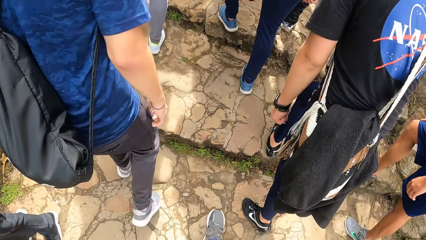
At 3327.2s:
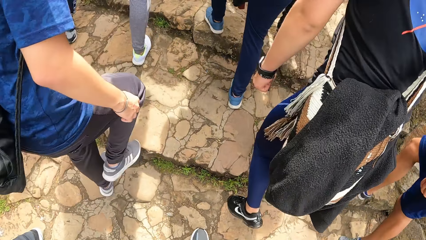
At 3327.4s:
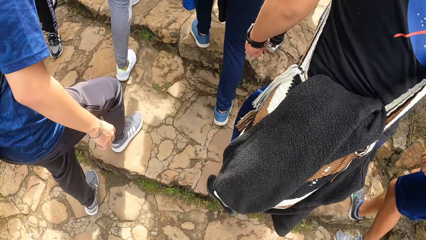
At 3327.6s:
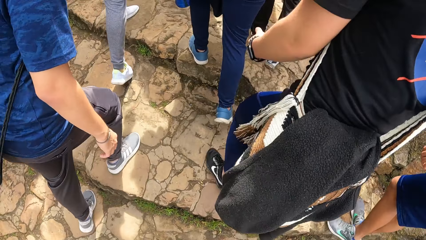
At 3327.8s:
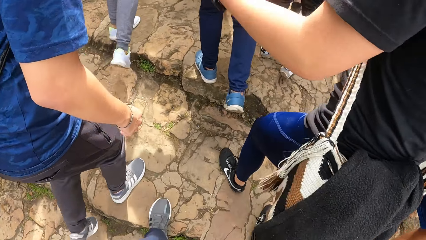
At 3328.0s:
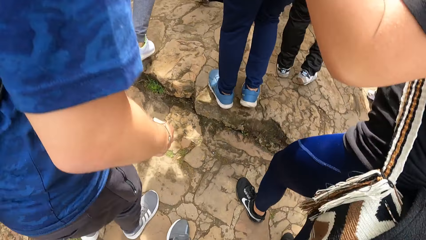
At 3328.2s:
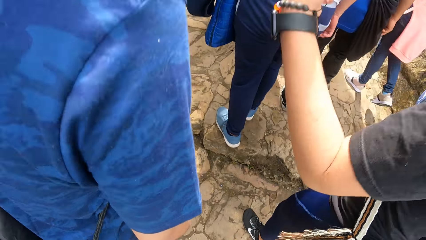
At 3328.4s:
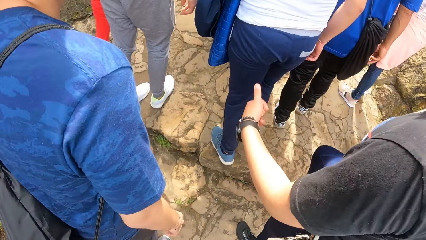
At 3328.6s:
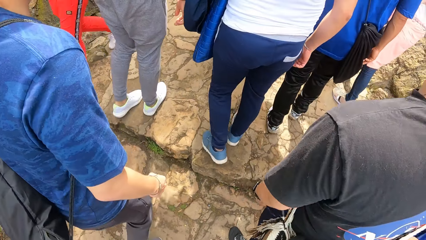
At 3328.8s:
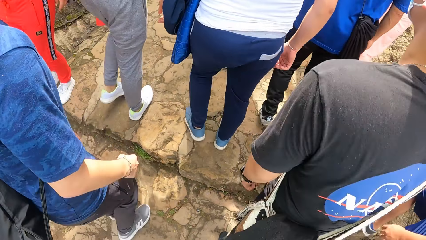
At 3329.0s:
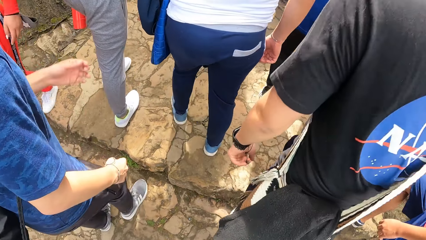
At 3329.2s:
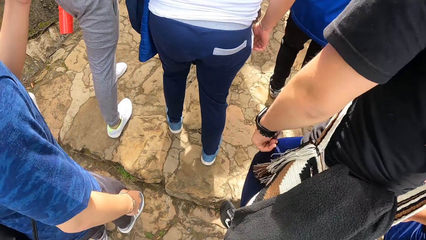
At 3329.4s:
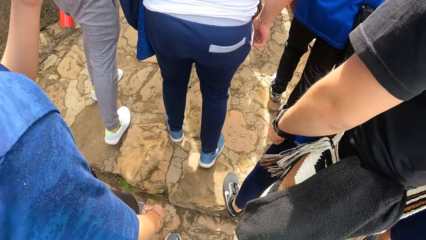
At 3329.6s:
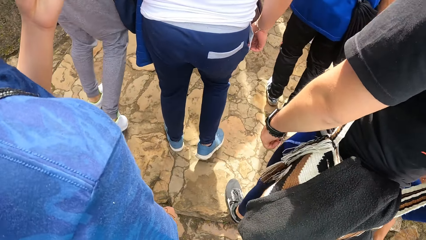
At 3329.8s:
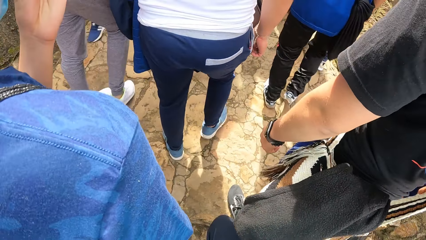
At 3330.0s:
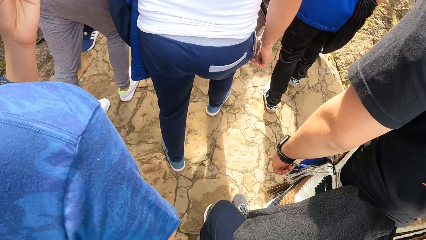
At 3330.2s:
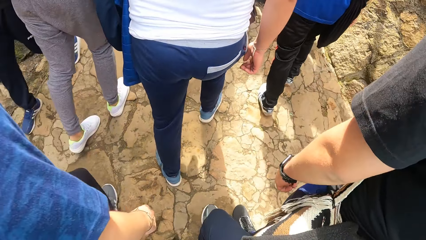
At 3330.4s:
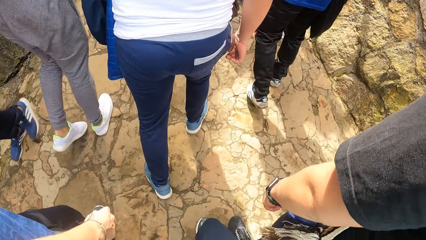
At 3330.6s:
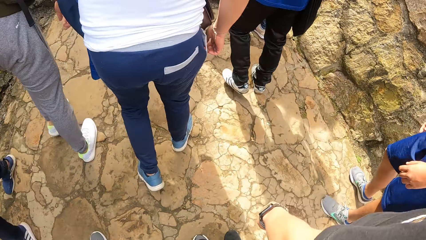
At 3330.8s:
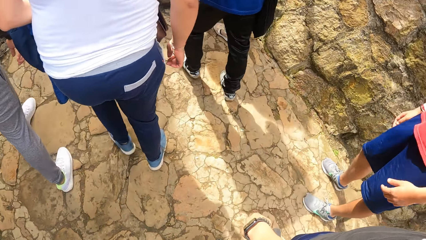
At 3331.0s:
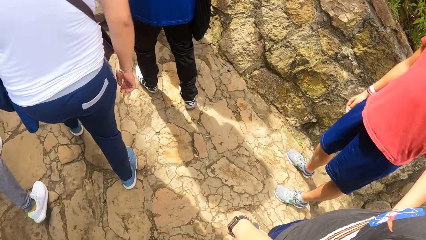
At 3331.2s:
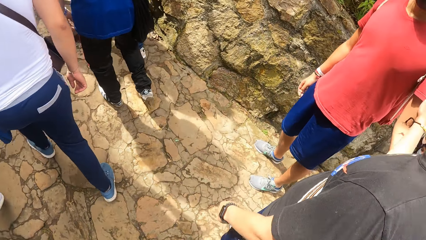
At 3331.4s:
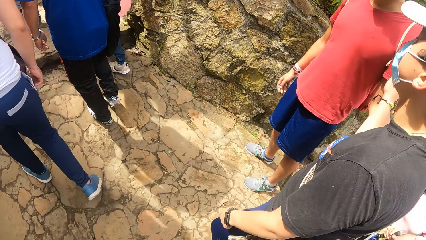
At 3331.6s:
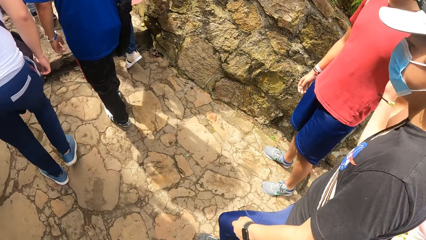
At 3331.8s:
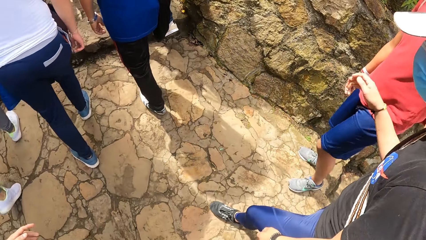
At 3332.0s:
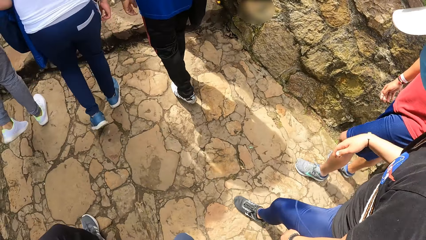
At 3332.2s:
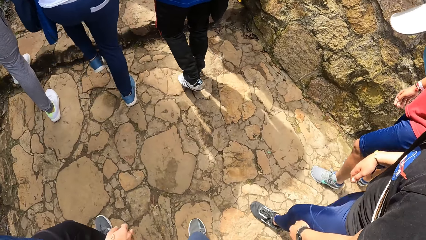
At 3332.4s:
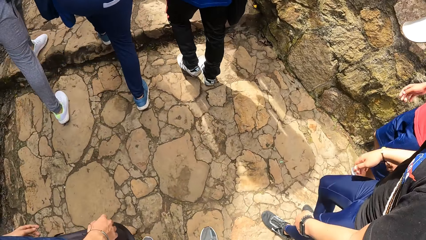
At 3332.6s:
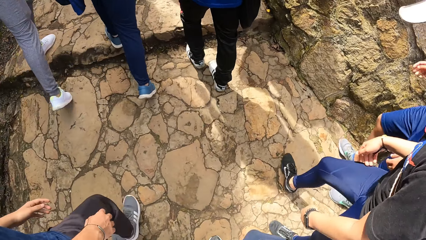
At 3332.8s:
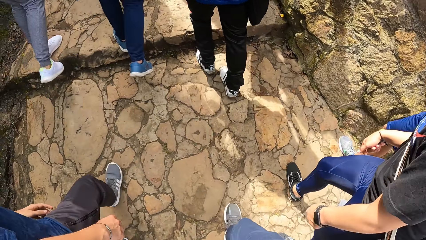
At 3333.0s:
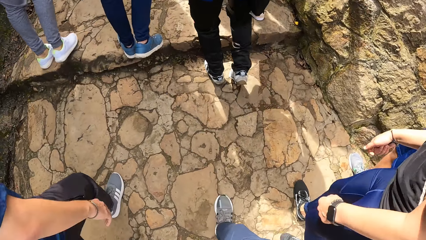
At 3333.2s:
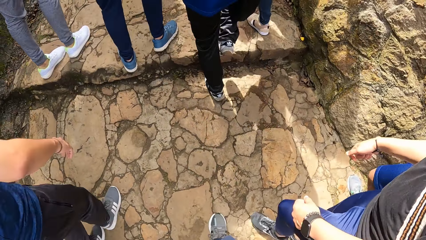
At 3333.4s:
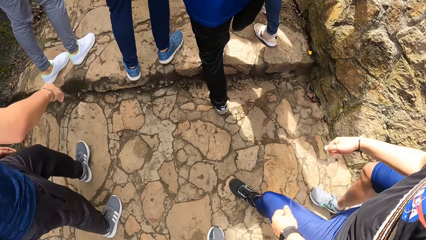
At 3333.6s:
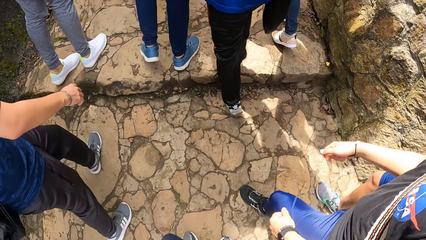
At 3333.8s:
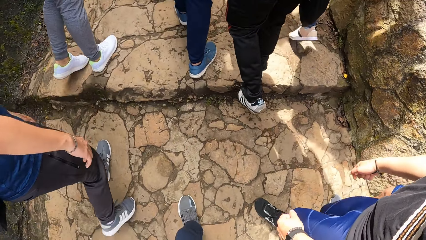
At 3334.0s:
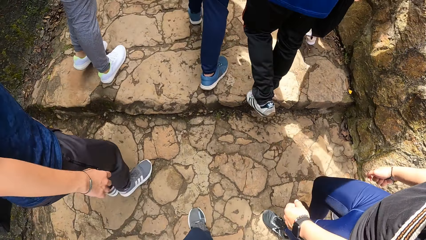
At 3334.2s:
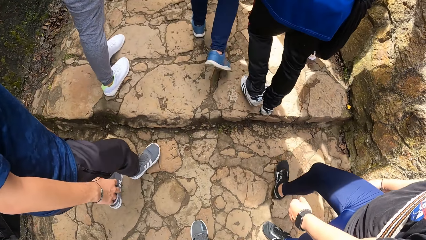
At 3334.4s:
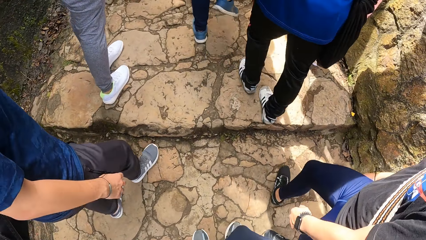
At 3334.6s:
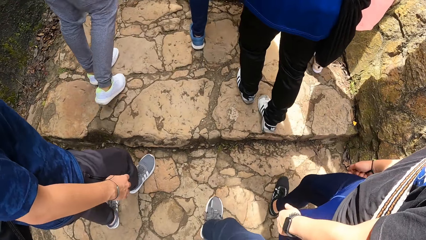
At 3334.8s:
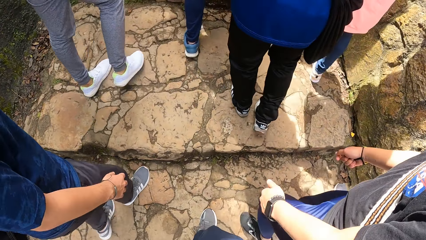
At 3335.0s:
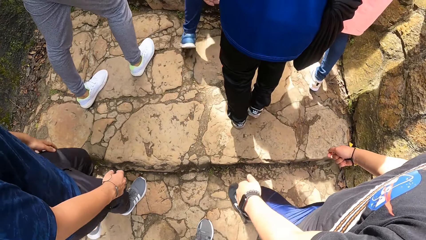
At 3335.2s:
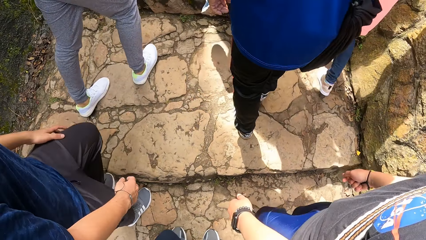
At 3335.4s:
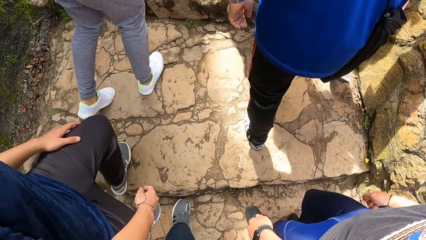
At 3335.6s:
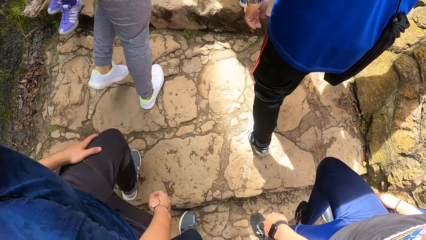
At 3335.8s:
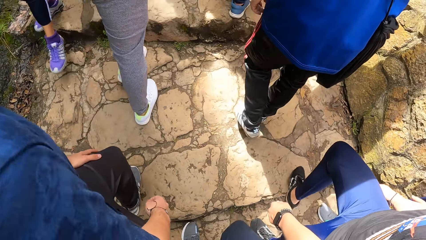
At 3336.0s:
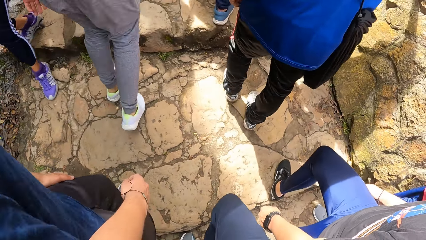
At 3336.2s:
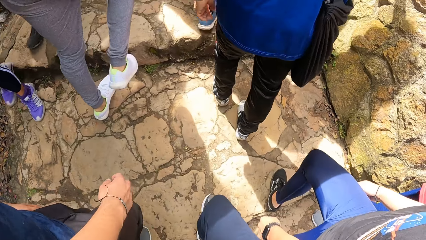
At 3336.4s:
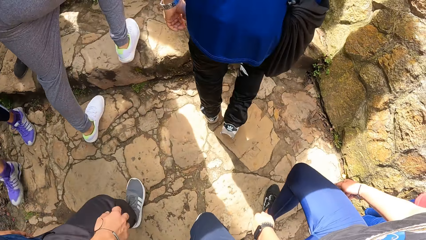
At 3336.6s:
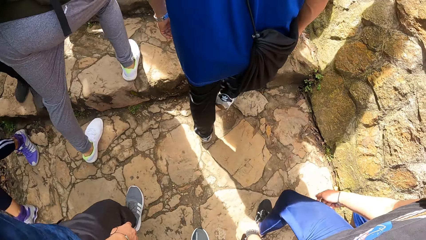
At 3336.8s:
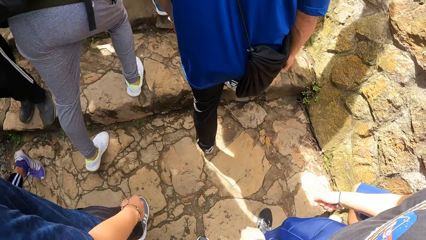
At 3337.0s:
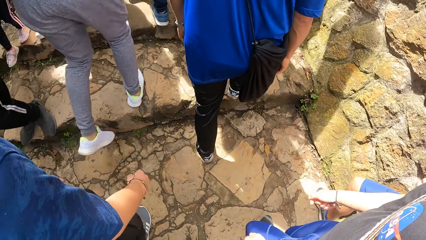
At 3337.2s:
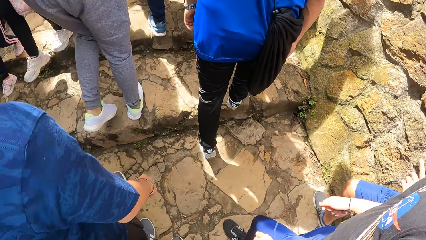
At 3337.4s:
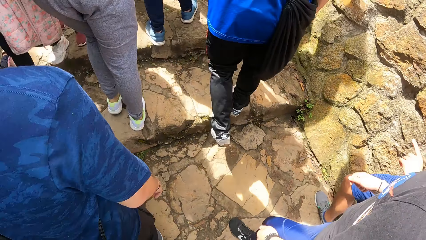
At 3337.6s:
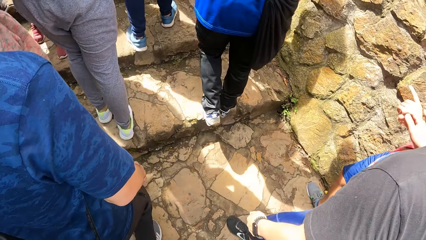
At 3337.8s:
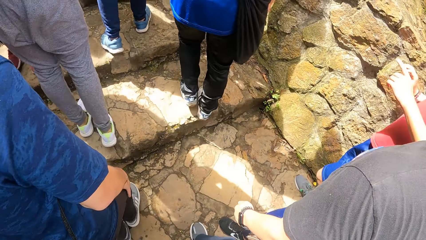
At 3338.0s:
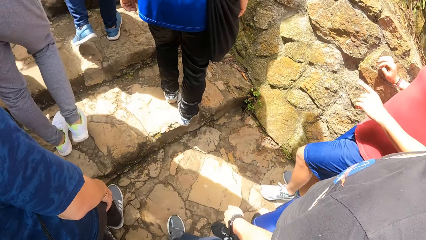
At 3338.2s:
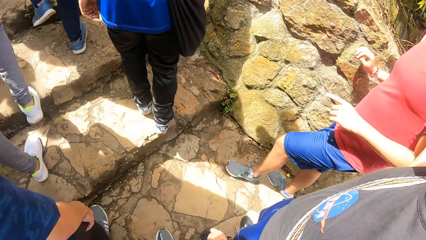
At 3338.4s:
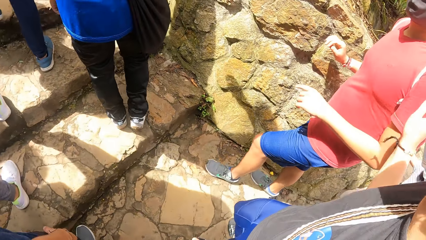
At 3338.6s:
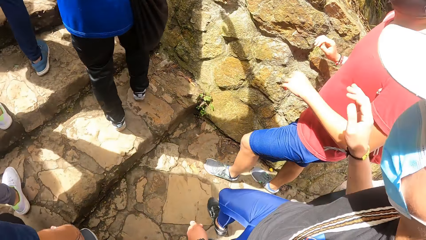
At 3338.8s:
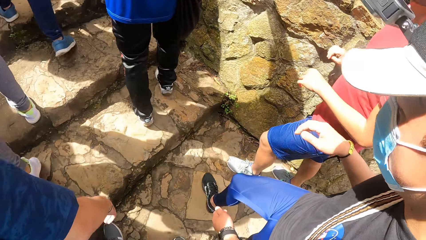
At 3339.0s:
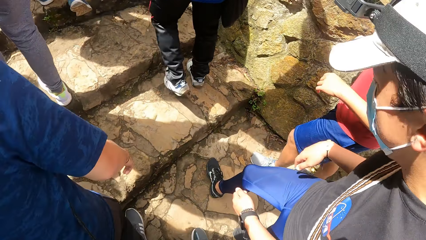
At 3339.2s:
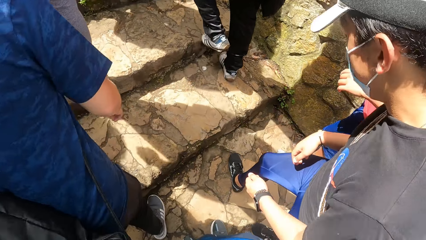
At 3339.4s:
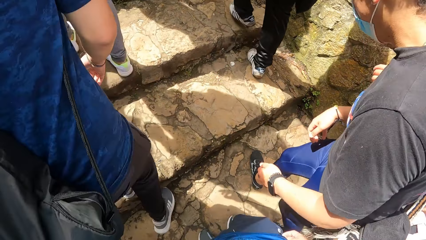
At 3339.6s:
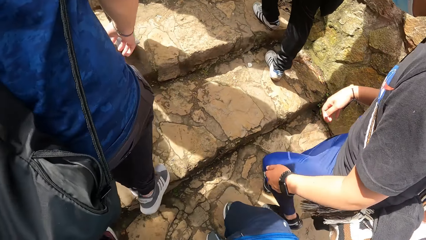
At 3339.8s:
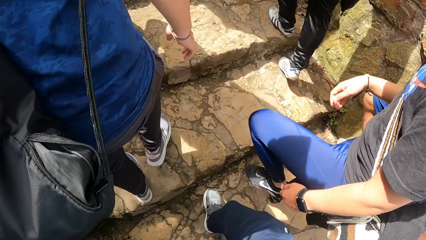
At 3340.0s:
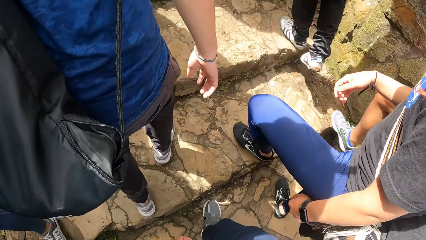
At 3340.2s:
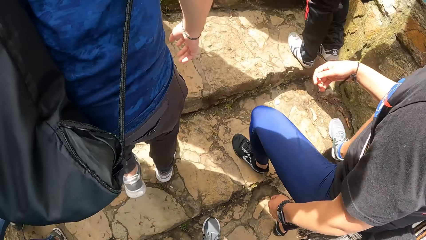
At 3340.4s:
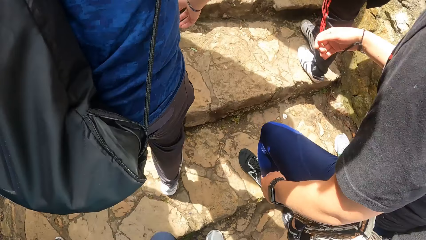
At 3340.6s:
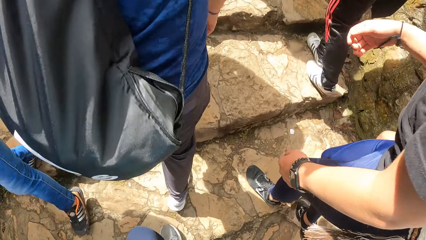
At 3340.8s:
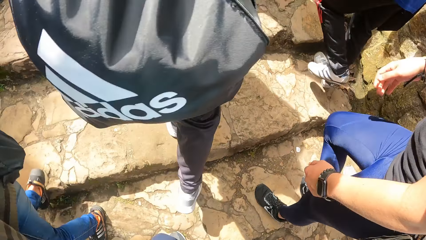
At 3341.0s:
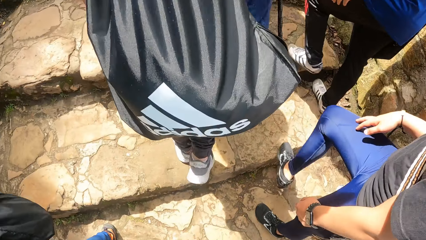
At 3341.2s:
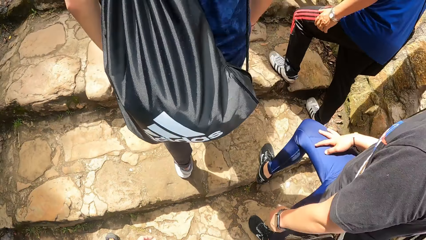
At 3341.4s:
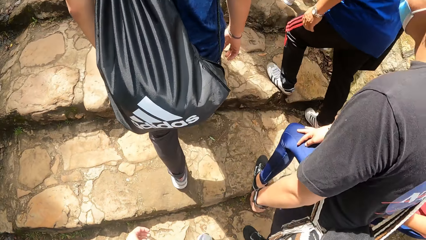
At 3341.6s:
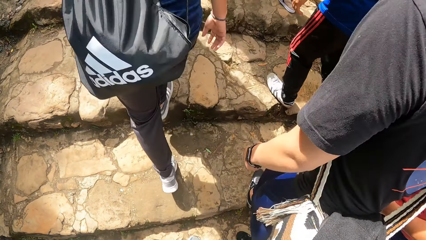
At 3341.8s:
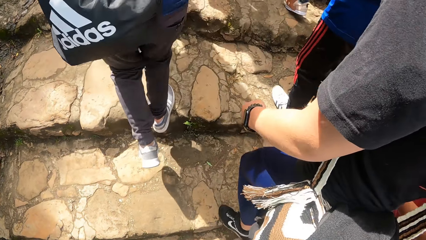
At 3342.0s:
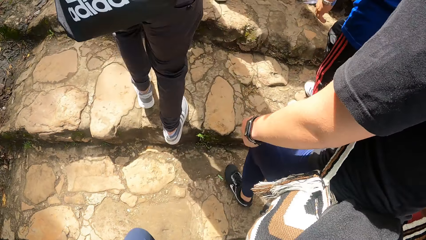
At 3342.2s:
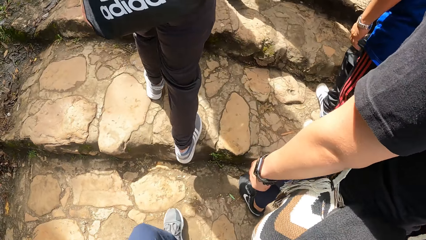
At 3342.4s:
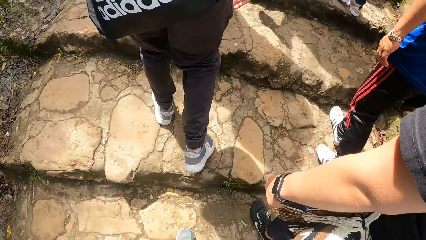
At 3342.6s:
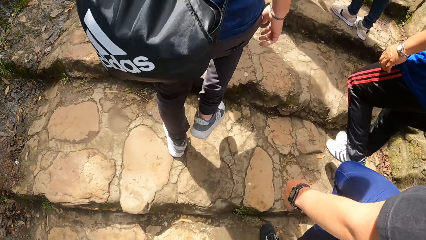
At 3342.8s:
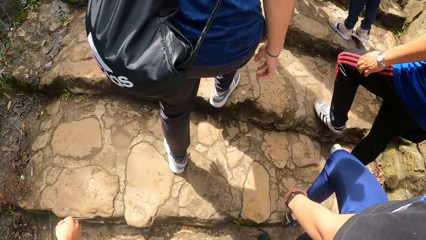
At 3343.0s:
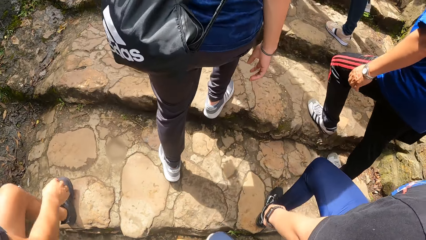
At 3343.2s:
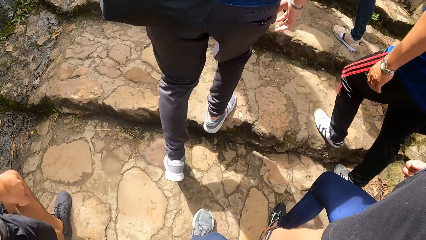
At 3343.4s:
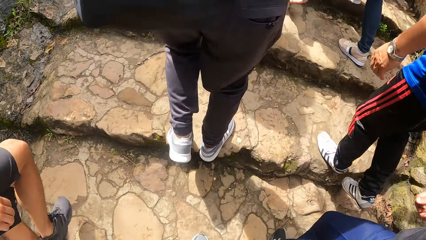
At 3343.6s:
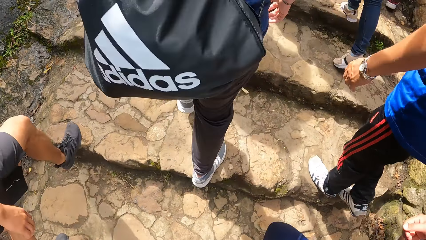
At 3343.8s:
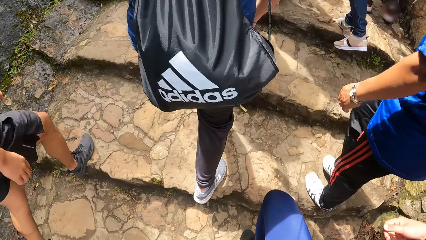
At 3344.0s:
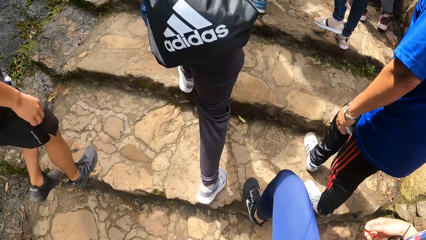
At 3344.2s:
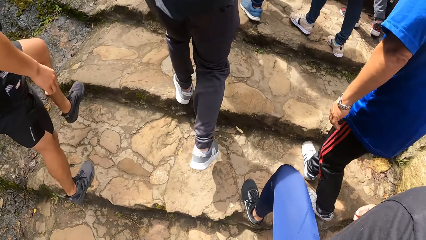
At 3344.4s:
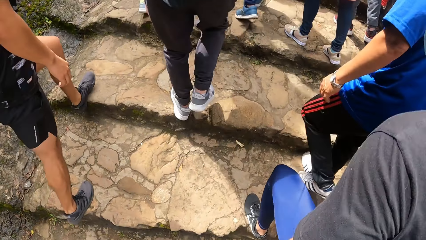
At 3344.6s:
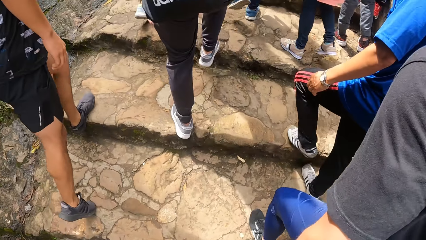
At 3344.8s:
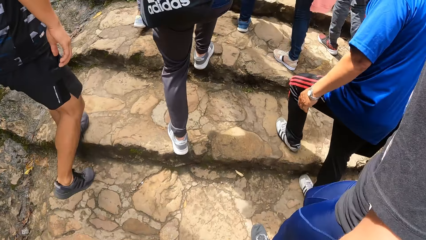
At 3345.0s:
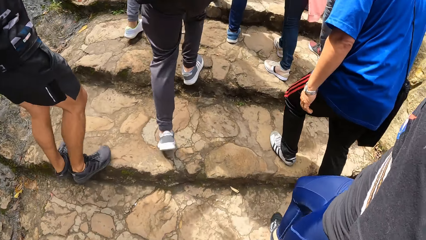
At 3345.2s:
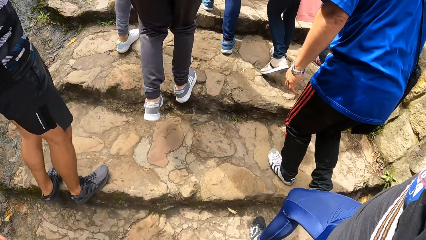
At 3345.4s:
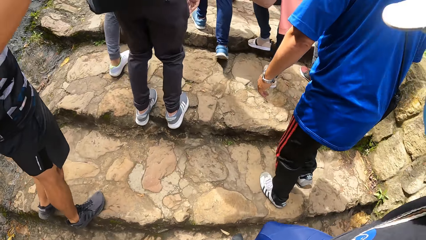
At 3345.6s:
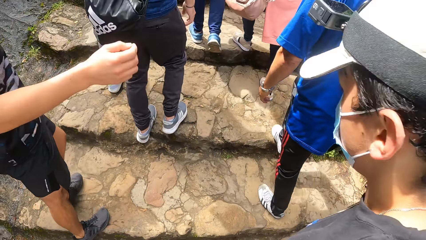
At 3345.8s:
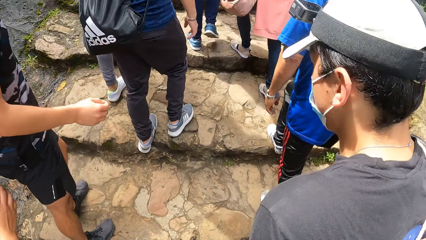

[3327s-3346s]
A man touches his face with his left hand. Another man holds a third man's right hand with his left hand. The third man holds the second man's left hand with his right hand. The camera wearer walks on the stepped pathway with the men. The third man removes his right hand from the second man's left hand. The second man points to a fourth man with his left hand. The third man holds the second man's left hand with his right hand. The third man removes his right hand from the second man's left hand.
